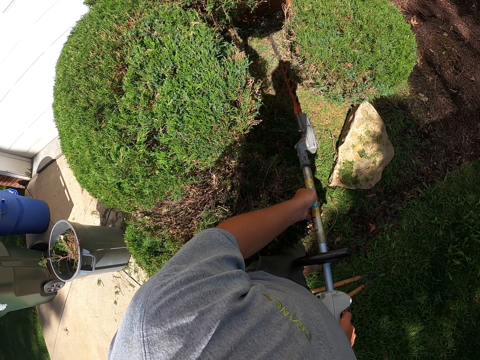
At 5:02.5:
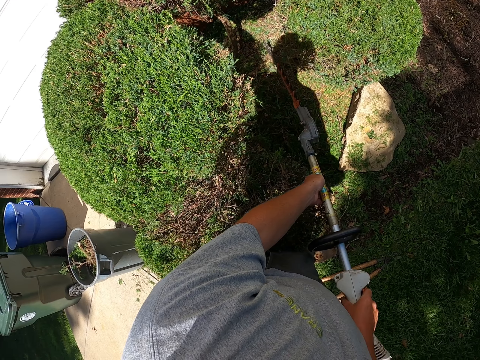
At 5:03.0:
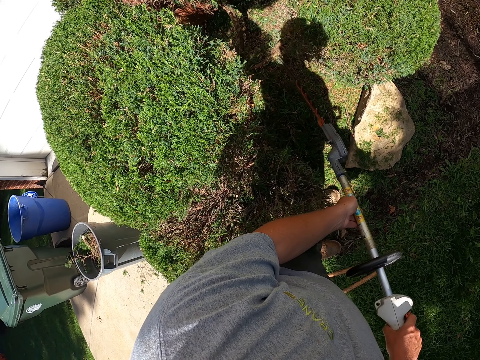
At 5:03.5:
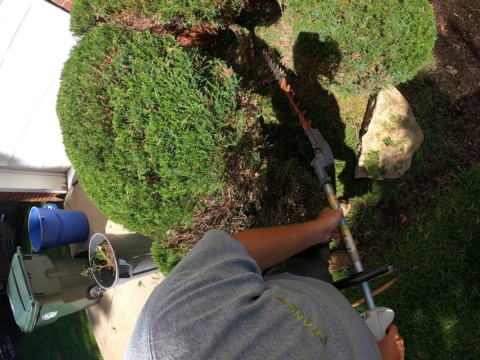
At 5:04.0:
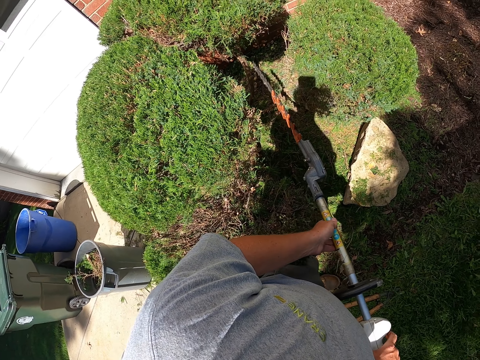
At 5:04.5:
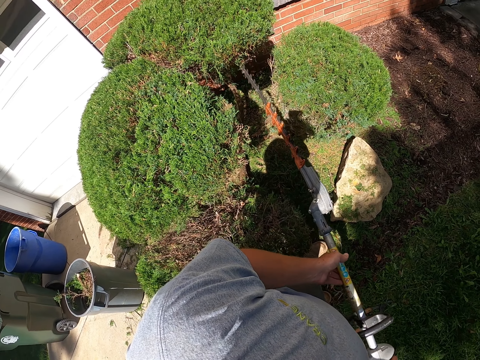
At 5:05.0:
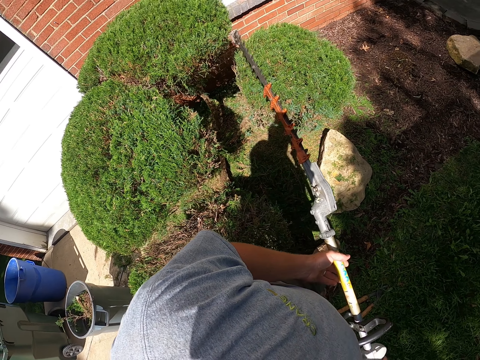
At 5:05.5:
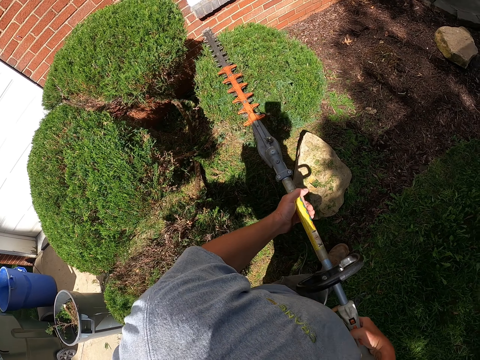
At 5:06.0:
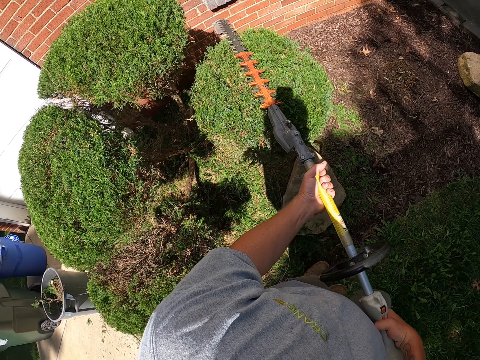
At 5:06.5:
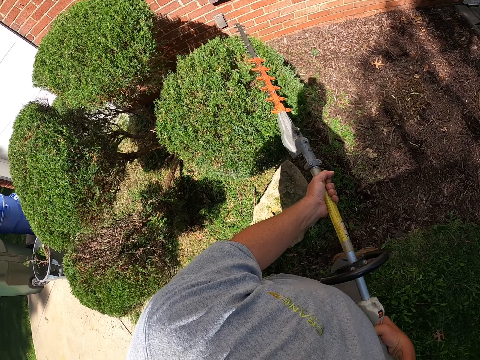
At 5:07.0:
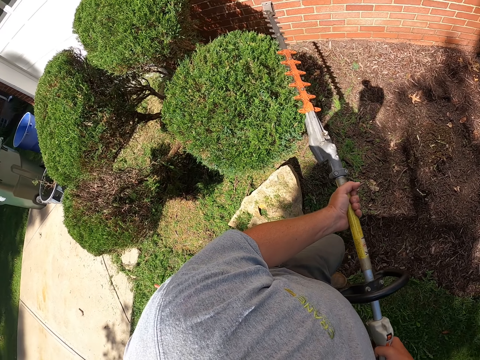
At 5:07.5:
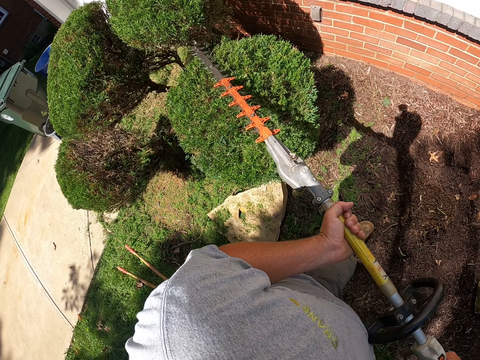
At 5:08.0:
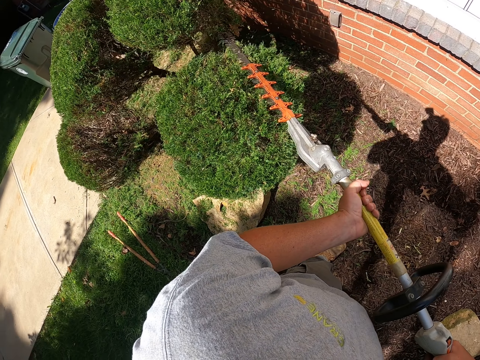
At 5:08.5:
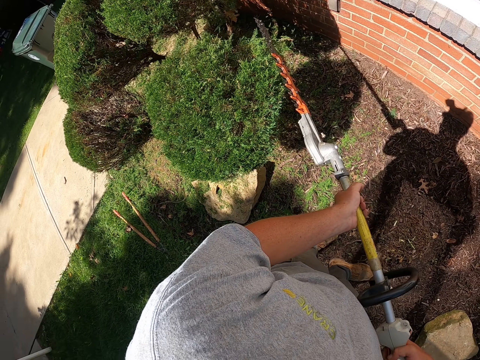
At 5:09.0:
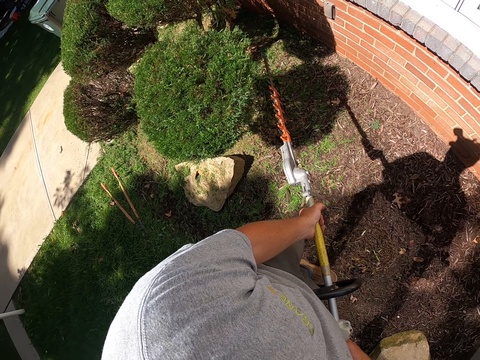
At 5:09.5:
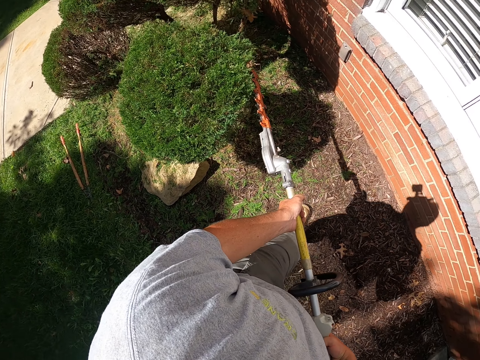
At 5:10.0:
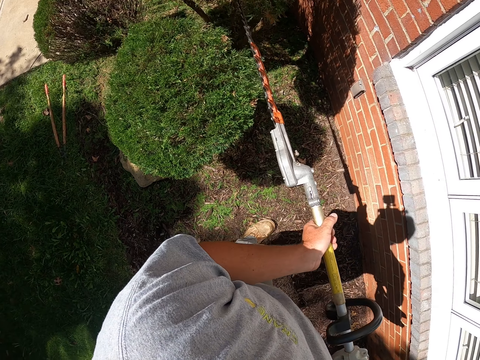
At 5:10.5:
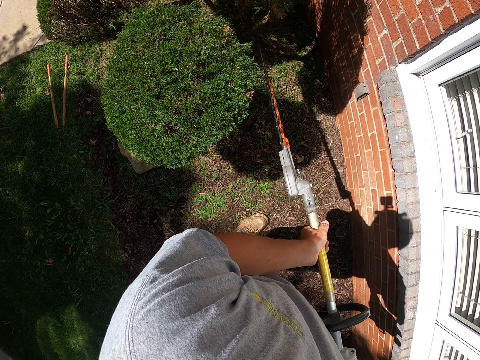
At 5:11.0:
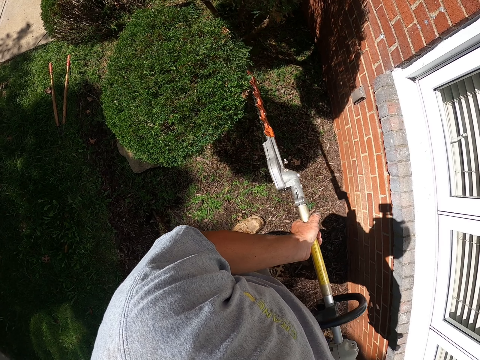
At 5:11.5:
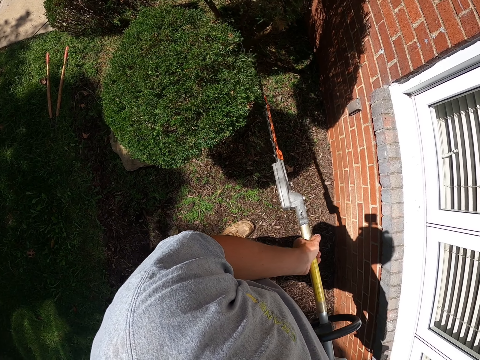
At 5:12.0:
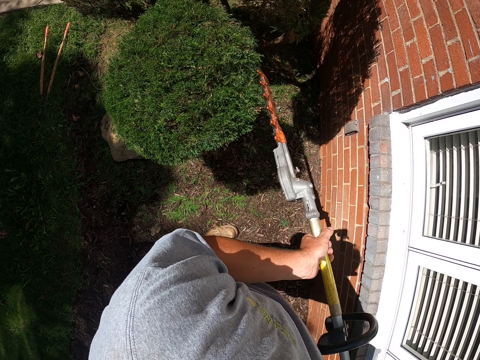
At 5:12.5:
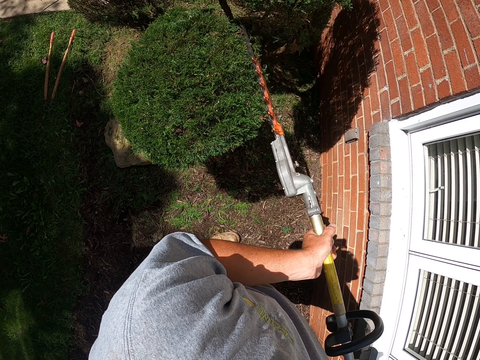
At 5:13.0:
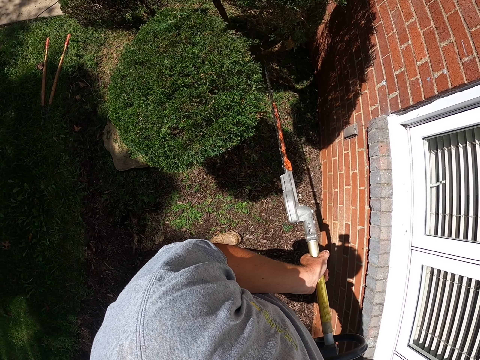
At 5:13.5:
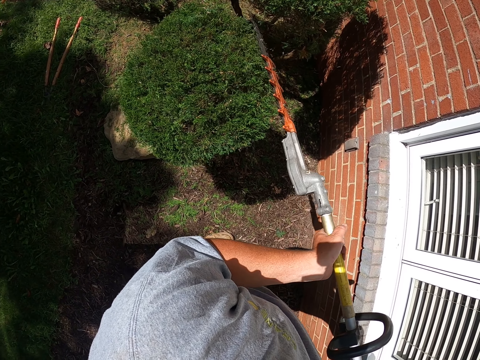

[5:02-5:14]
The camera wearer carries the hedge trimmer. They trim the shrub with the hedge trimmer. They walk around. They trim the shrub with the hedge trimmer.

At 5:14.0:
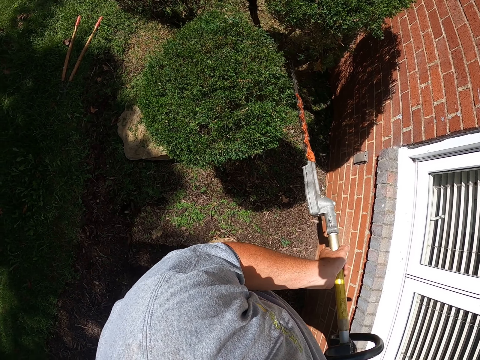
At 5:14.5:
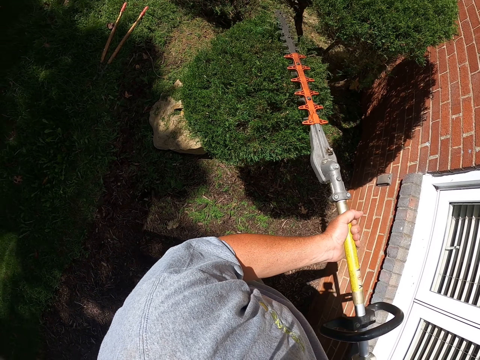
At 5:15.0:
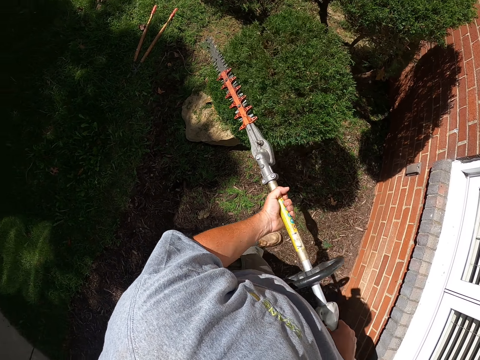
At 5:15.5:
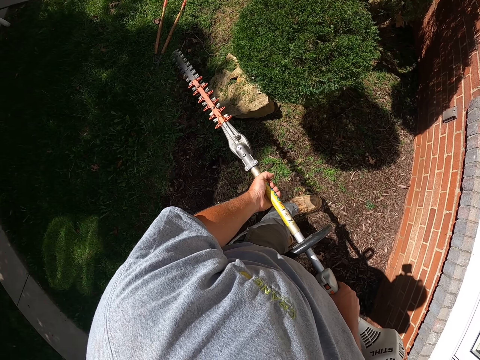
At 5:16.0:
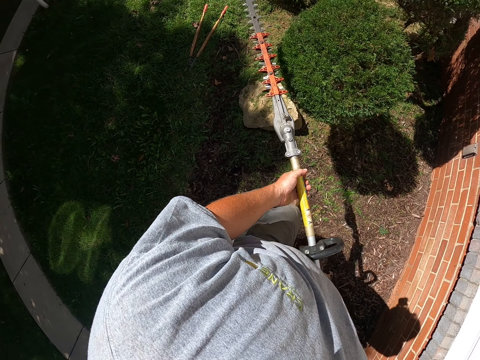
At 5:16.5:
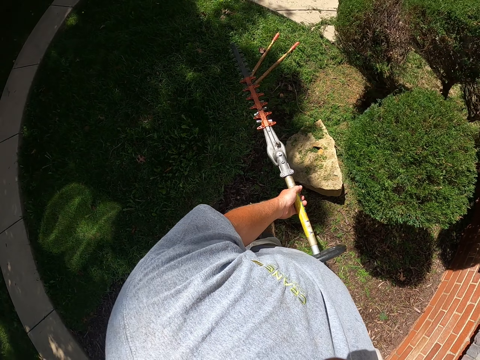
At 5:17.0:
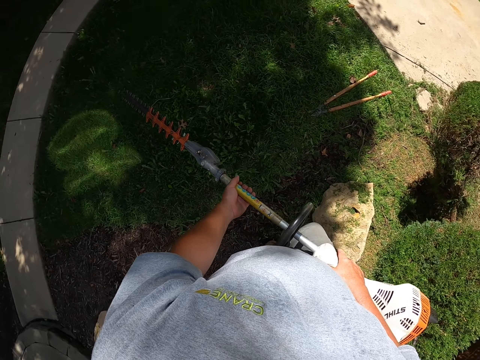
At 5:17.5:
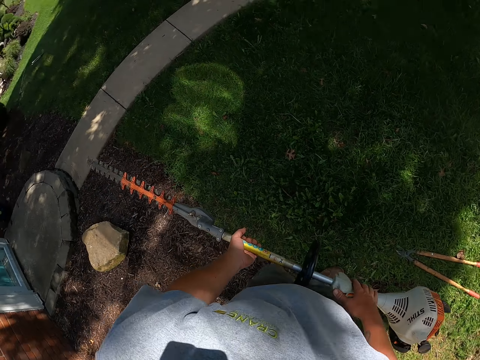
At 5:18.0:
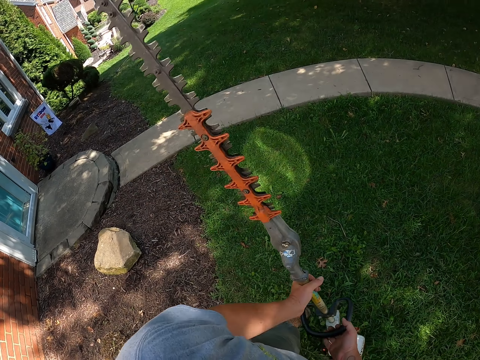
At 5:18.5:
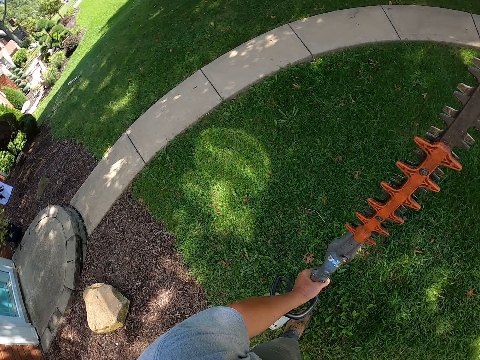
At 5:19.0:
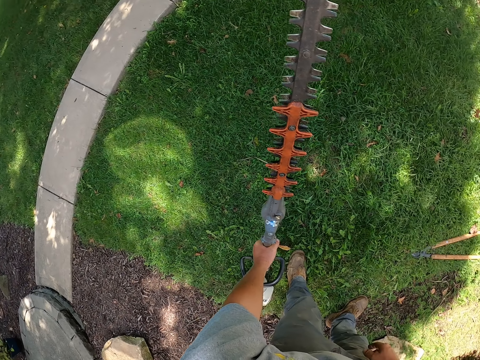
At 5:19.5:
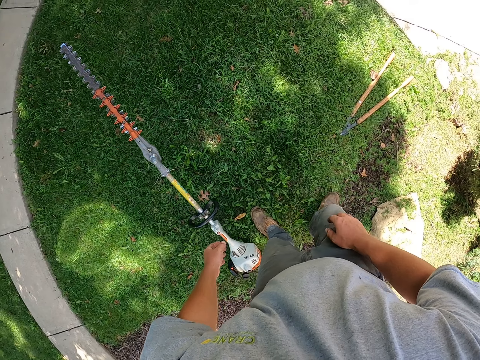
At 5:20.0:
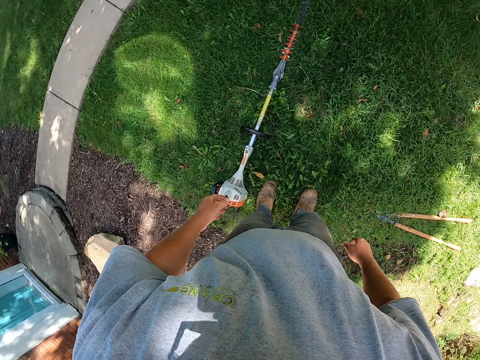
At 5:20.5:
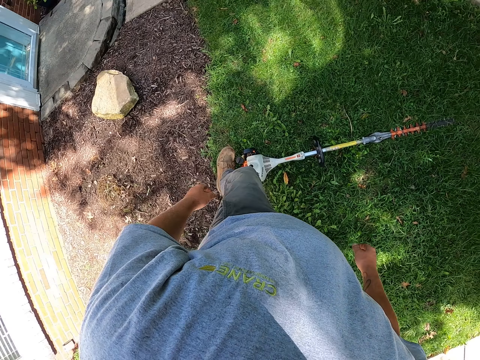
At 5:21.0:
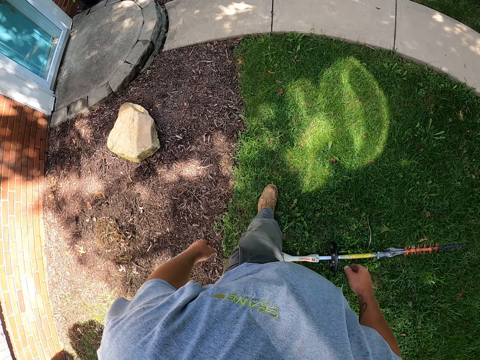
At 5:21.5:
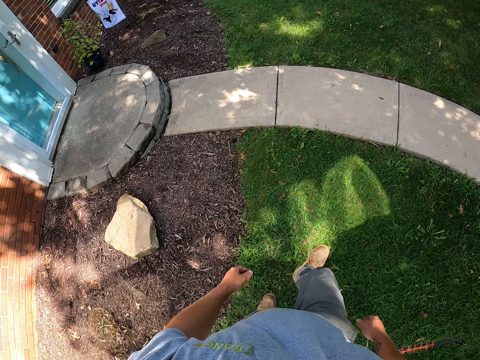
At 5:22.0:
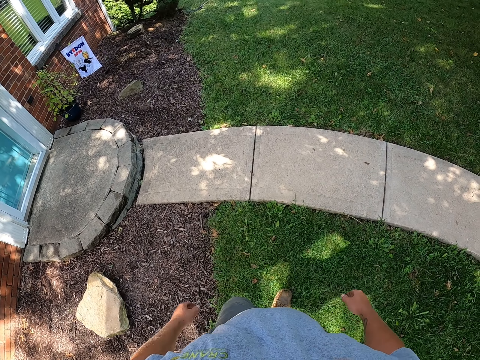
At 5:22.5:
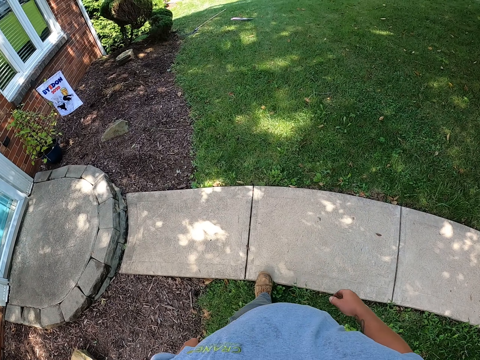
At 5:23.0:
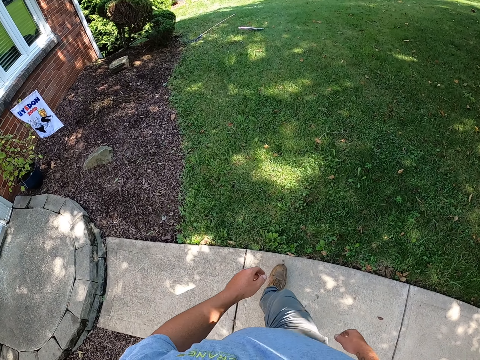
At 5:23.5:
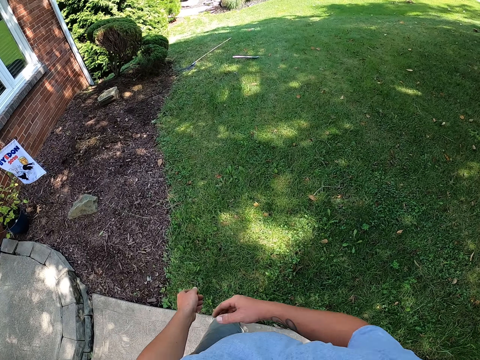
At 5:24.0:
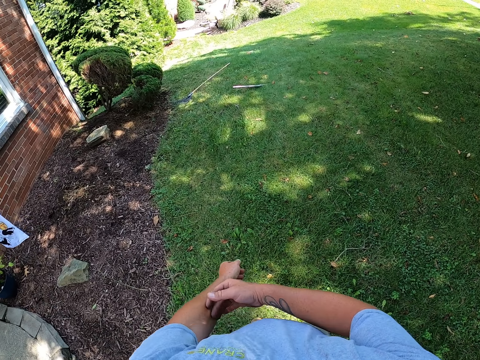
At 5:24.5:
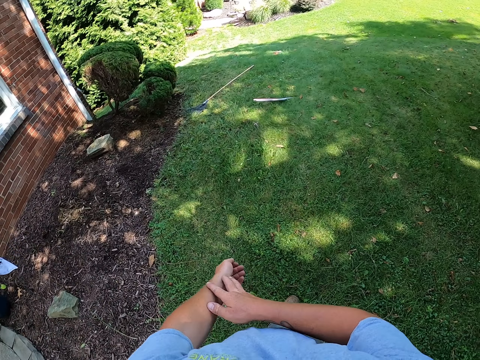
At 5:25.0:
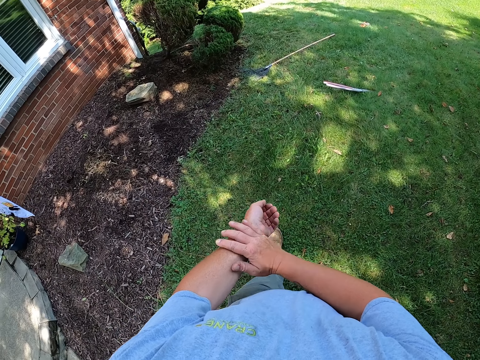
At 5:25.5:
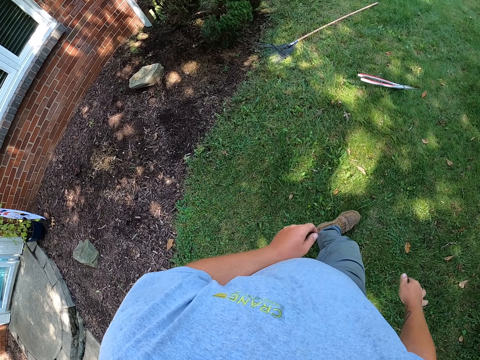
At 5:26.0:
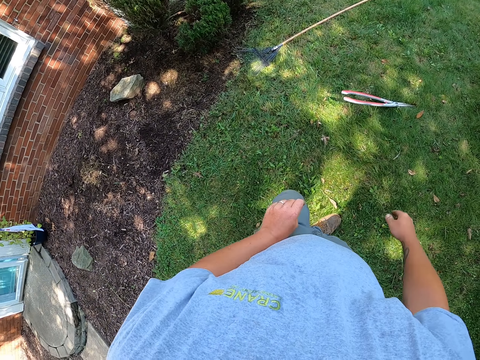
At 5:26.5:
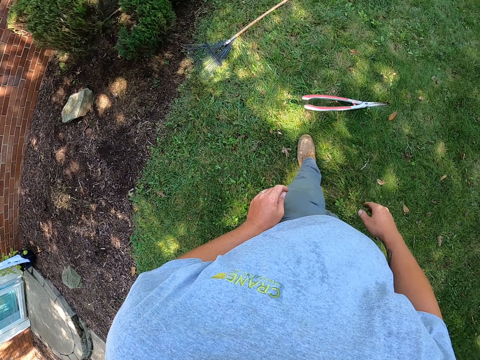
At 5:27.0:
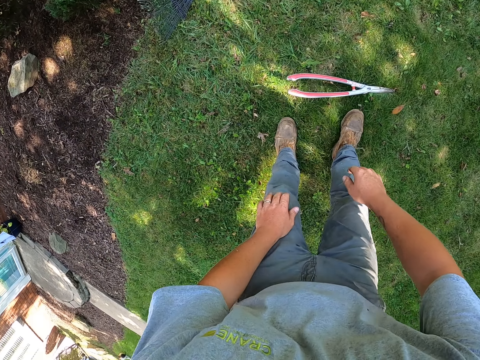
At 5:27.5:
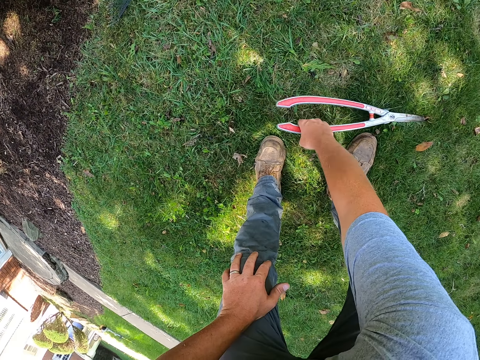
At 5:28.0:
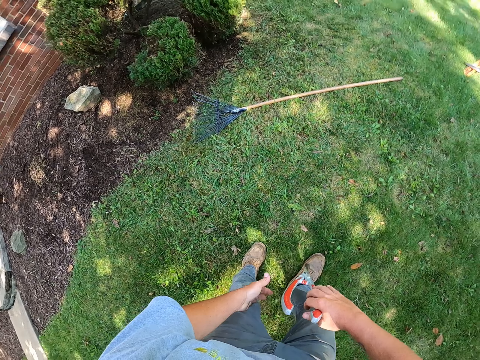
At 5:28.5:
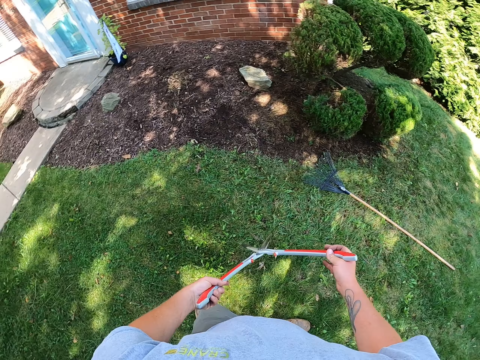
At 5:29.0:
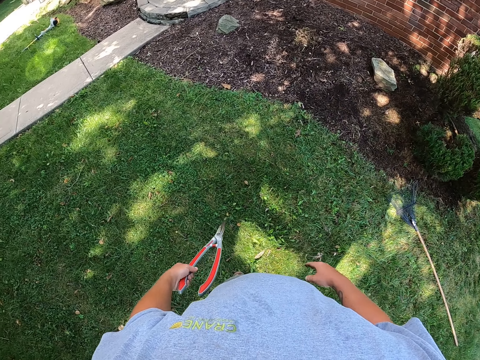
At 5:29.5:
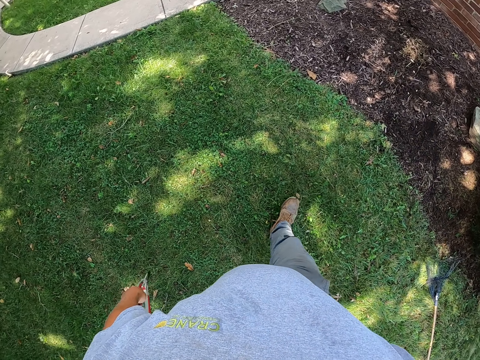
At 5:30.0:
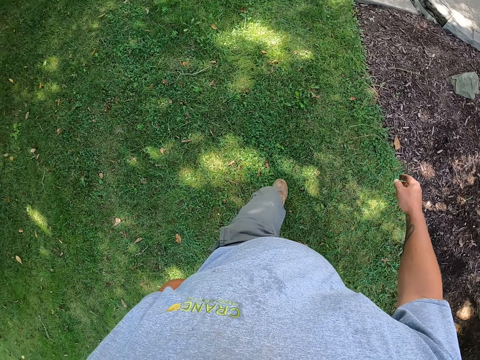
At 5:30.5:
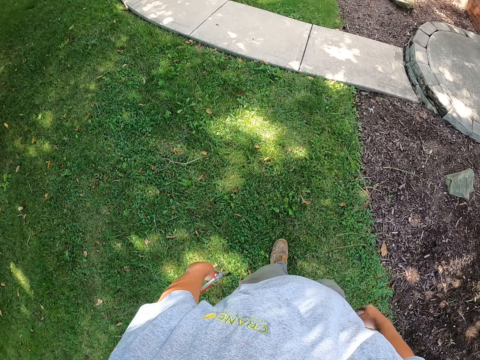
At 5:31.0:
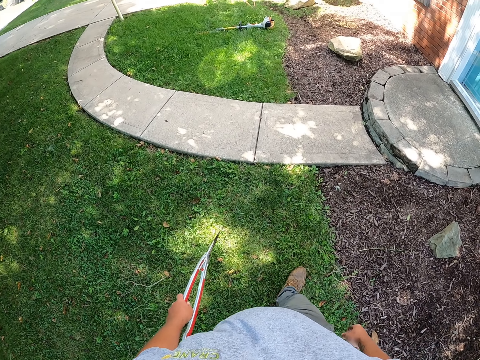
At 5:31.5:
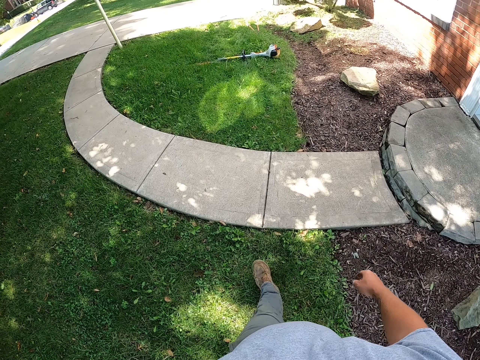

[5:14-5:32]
The camera wearer carries the hedge trimmer. He walks around the shrubs. He lifts the hedge trimmer. He puts down the hedge trimmer. He walks away from the hedge trimmer. He scratches his arm. He walks around. He rubs his hand on the trouser. He picks up the pruning shears or shrub clippers. He carries the shrub clippers. He holds the pruning shears with the other hand. He walks towards the shrubs.
